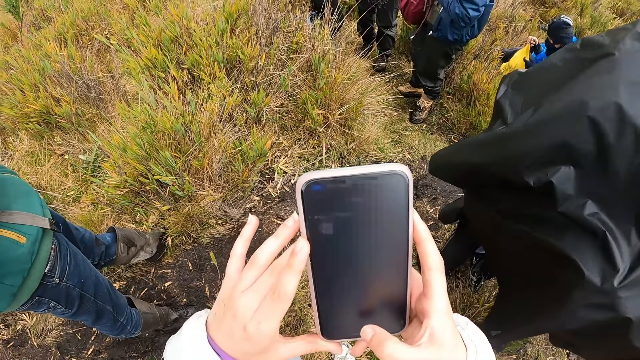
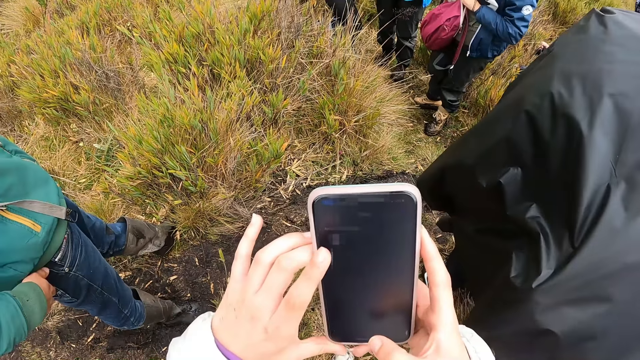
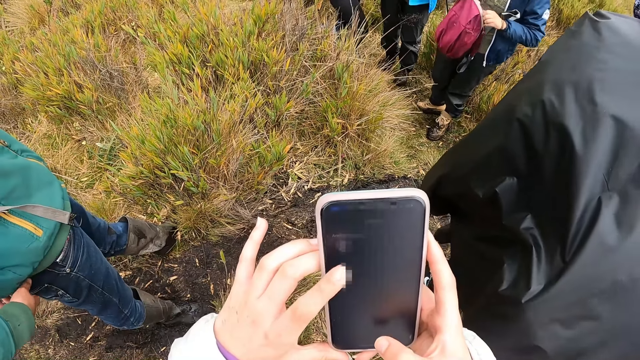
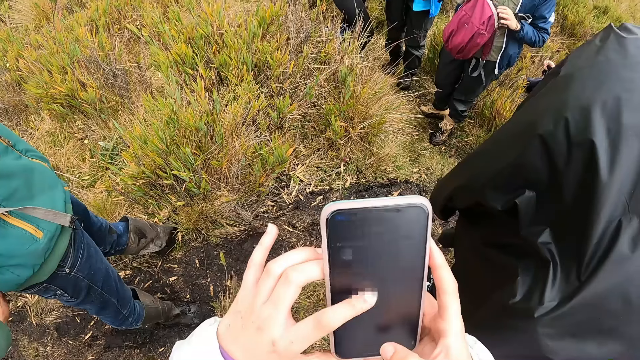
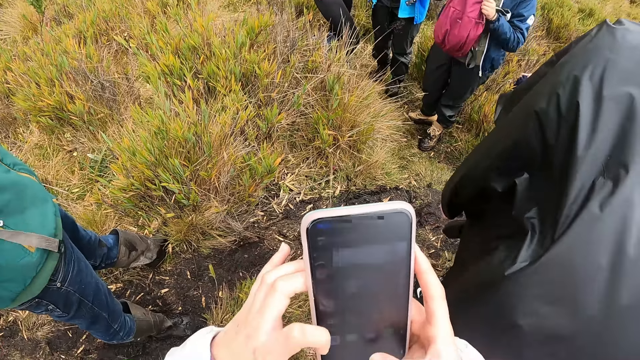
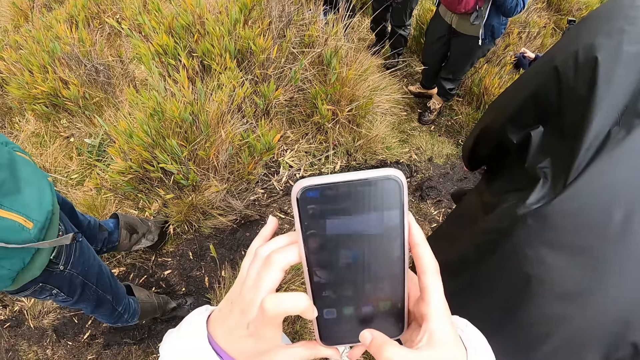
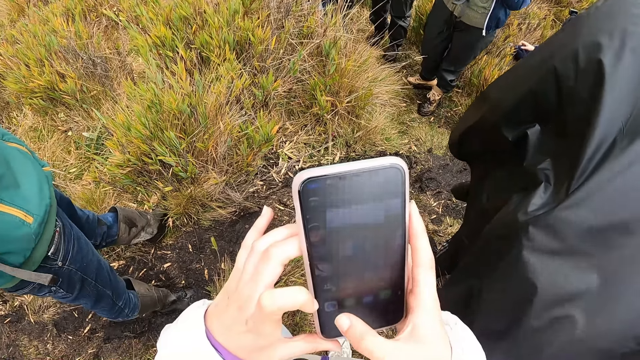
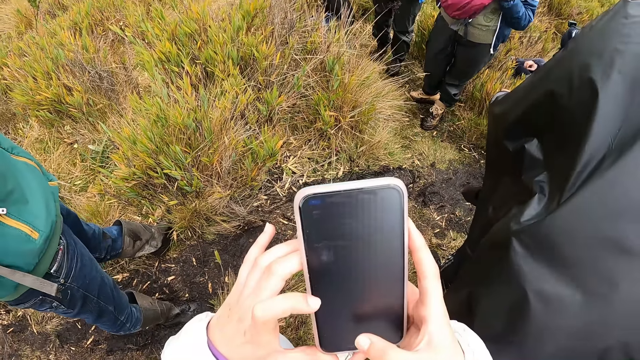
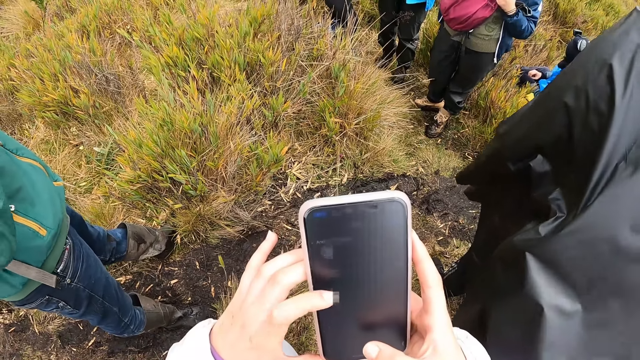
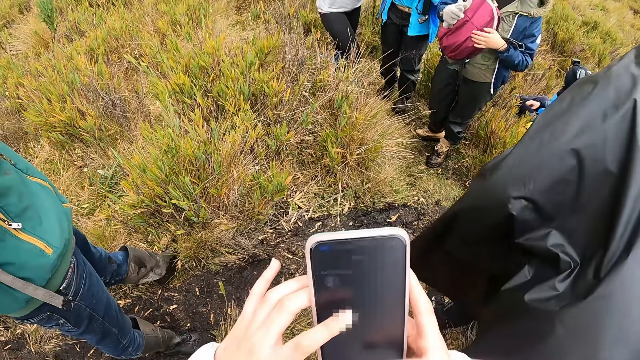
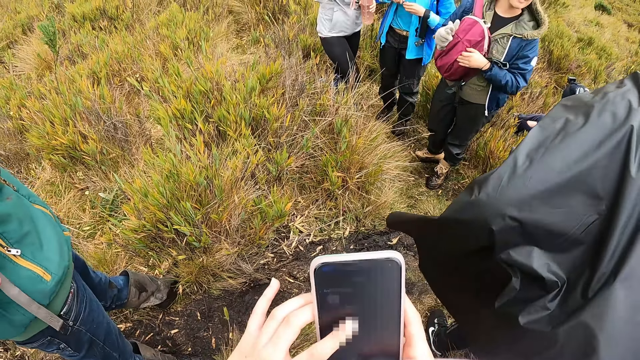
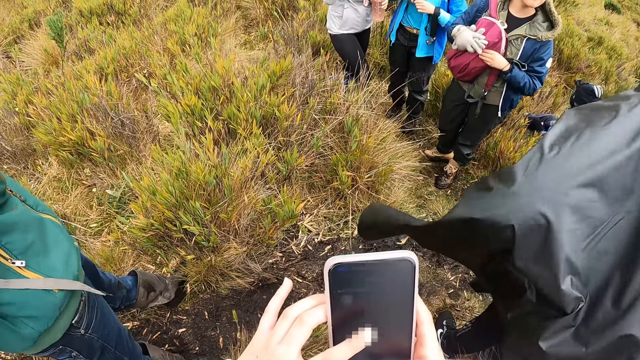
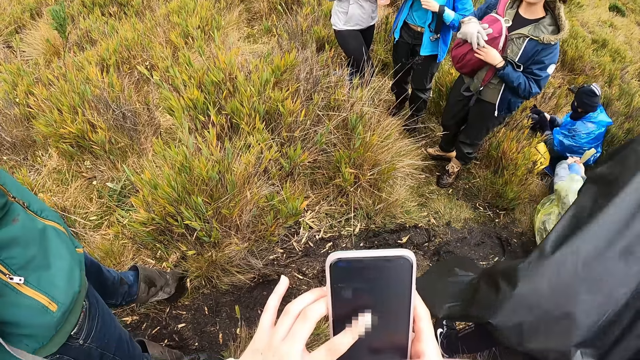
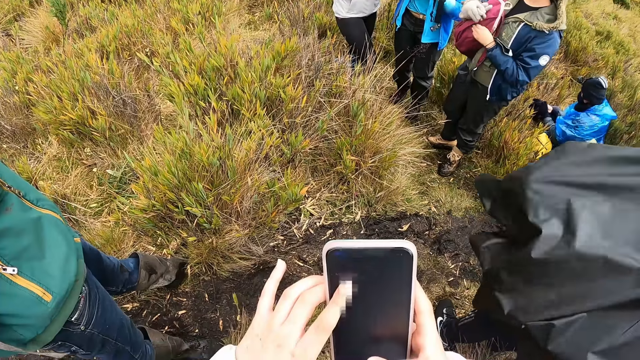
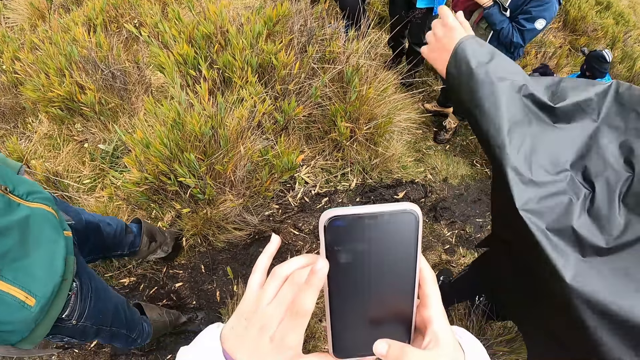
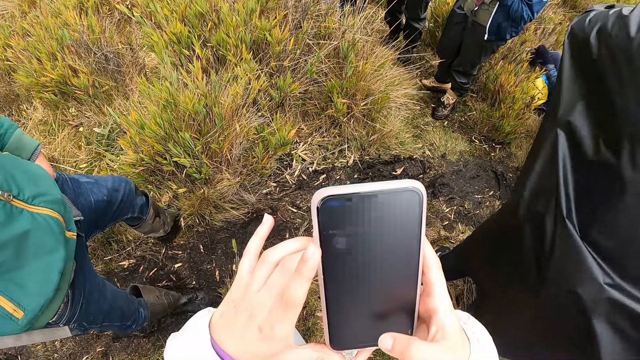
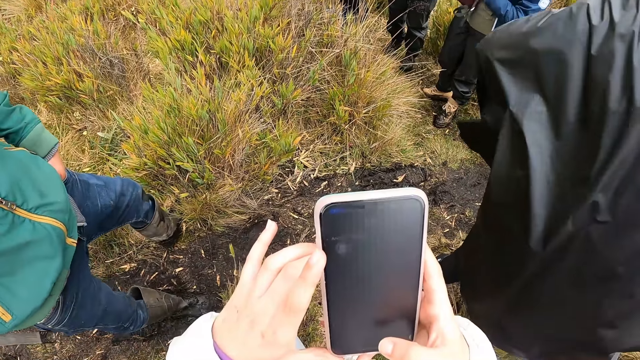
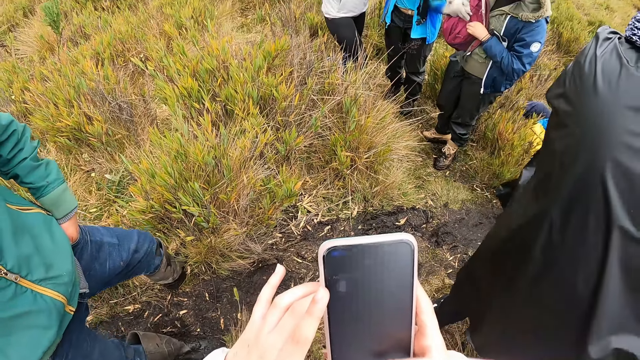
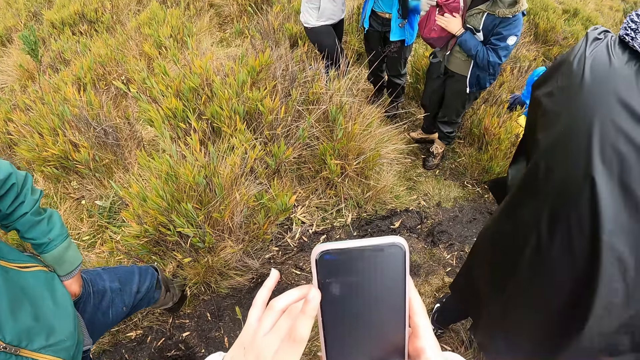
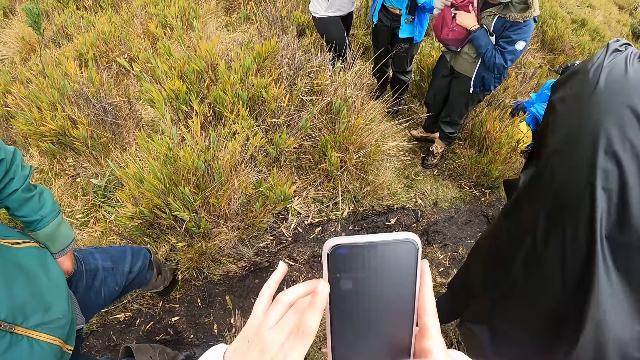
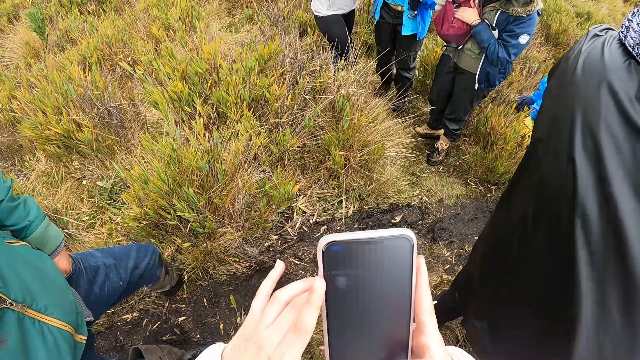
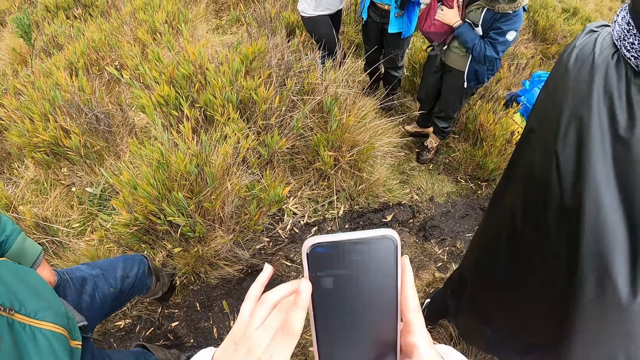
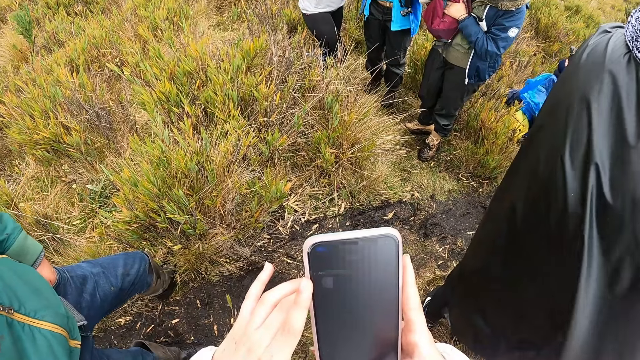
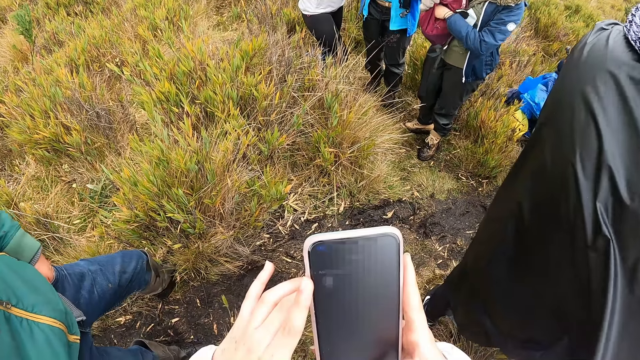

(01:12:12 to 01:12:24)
A woman holds the backpack with her left hand and her right gloved hand. Another woman holds her bag with her hands and opens the bag with her hands.

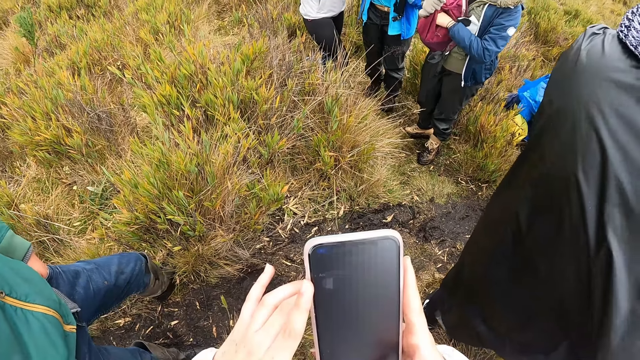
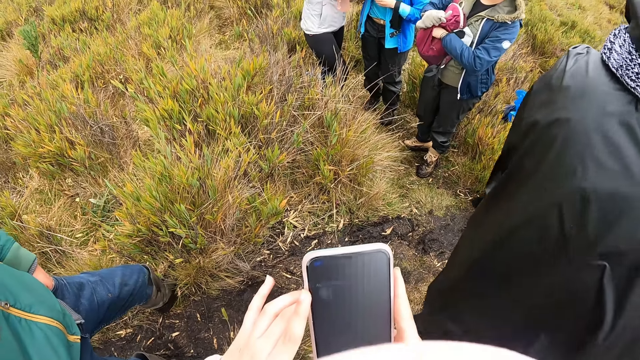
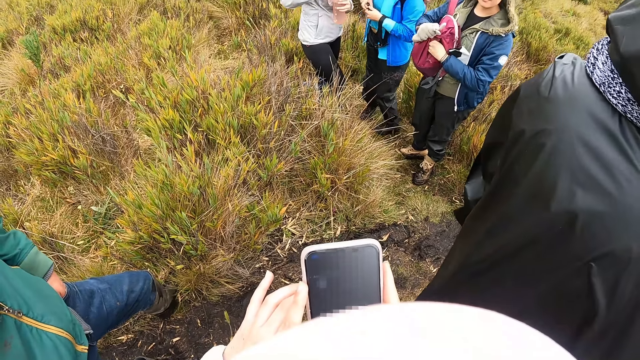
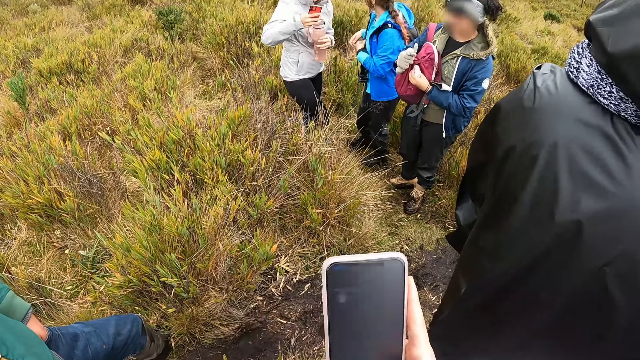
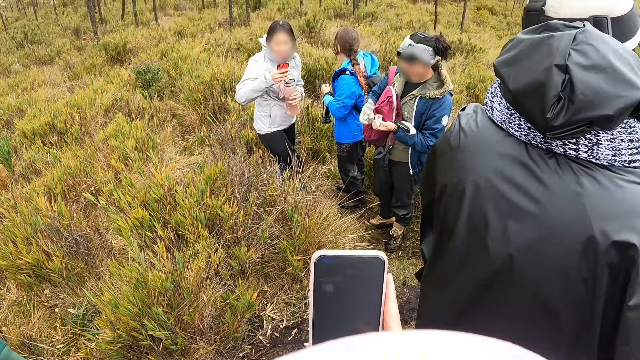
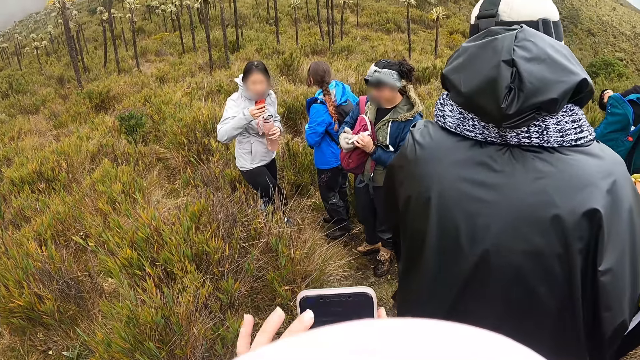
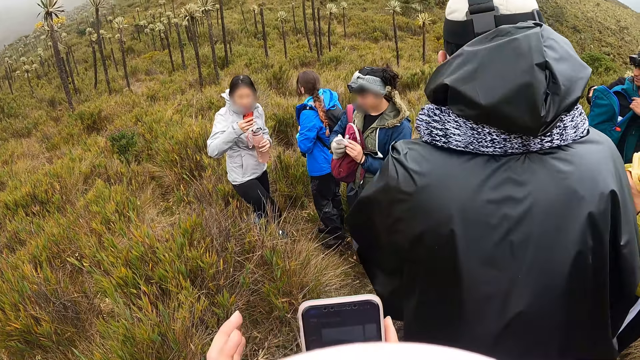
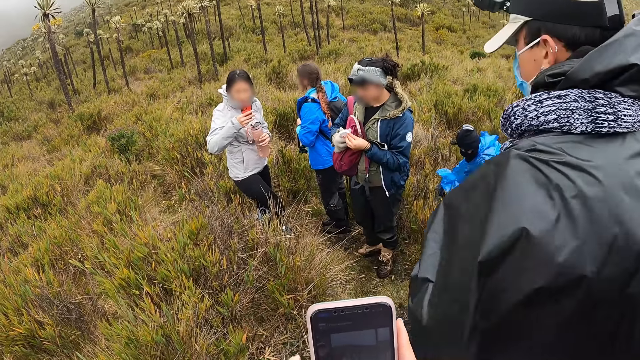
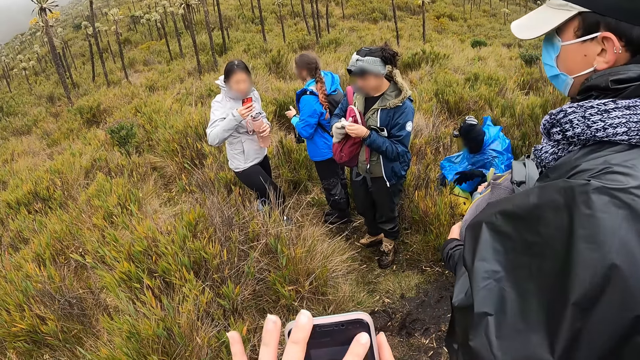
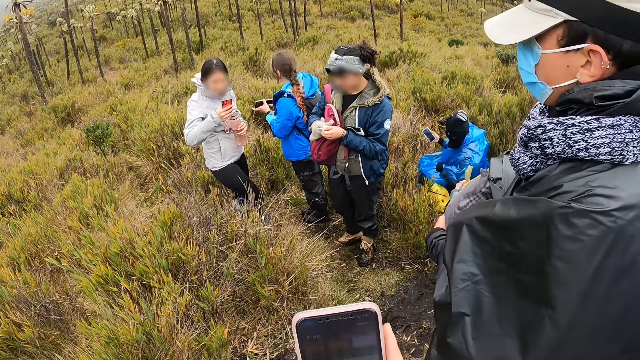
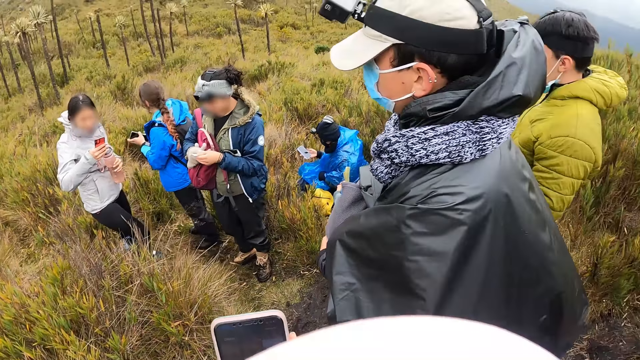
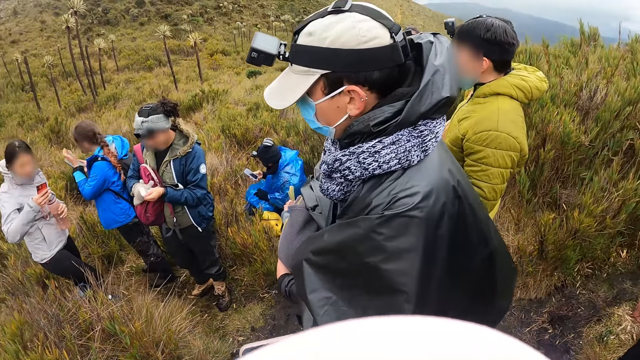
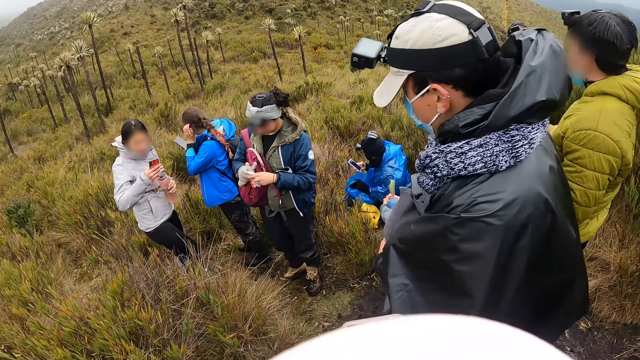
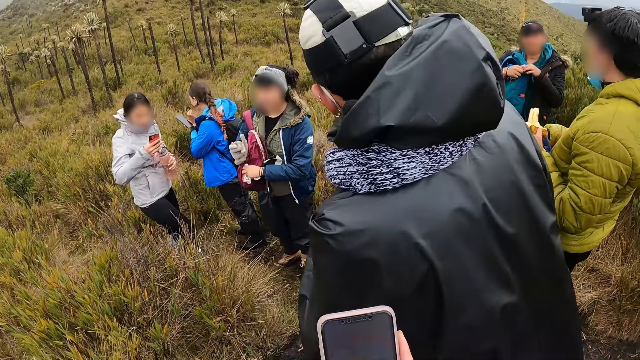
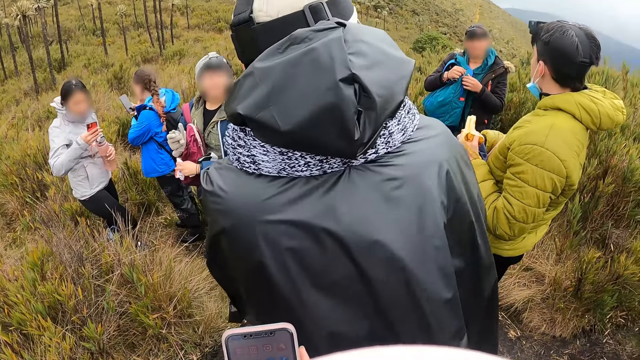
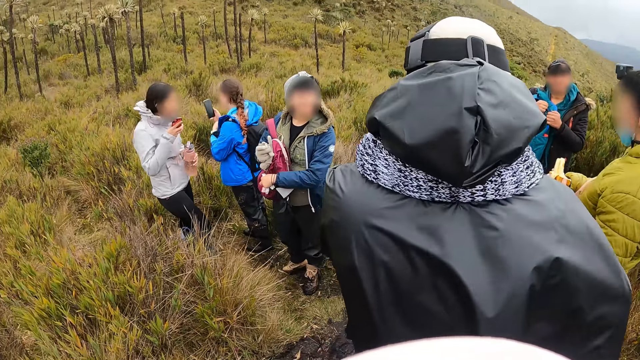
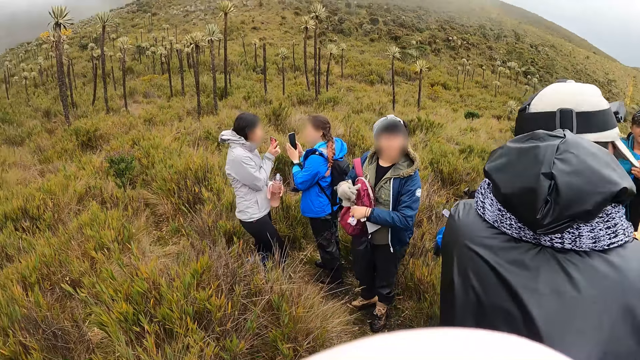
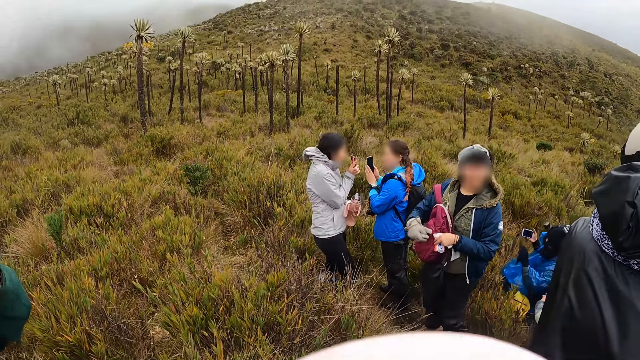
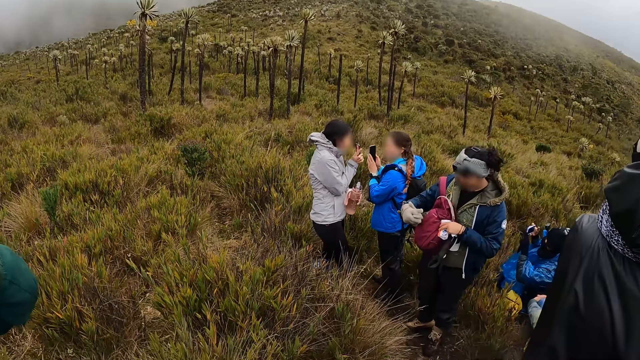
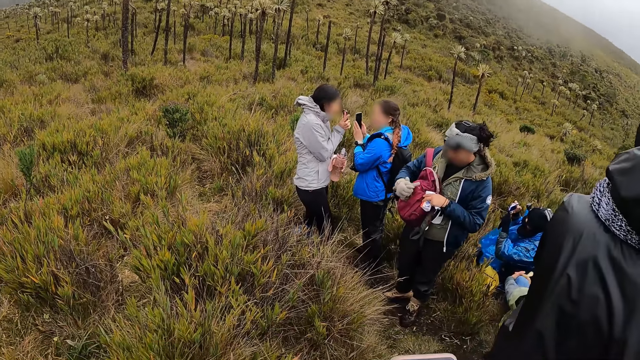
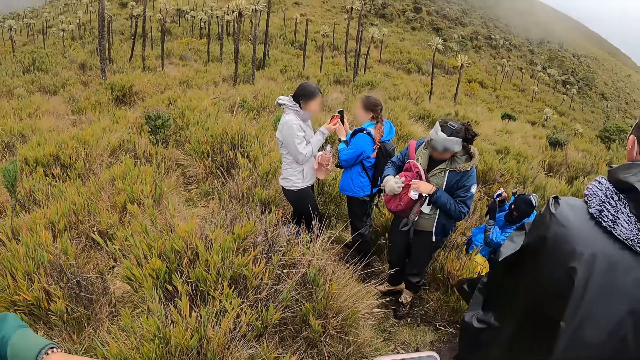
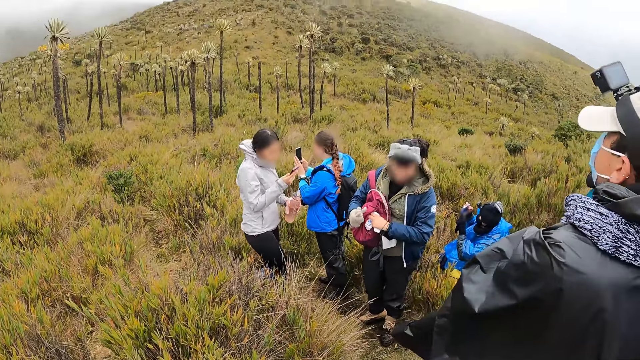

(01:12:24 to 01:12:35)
A woman holds a bottle with her left hand. She operates a phone with her right hand. A second woman removes a snack from her bag with her left hand. She unwraps the snack with her hands. A man opens a bag with his hands. The first woman holds the phone with her hands. Another man holds a phone with his right hand and operates his phone with his right hand. The camera wearer looks around. The first woman touches her hair with her left hand. The second woman operates her phone with her right hand. A third man holds a snack with his hands. A fourth man interacts with another woman. The second woman operates her phone with her hands. The second woman interacts with the first woman.
